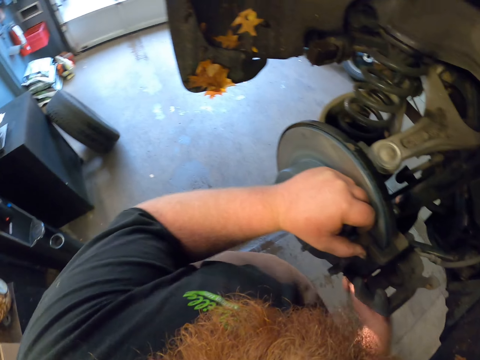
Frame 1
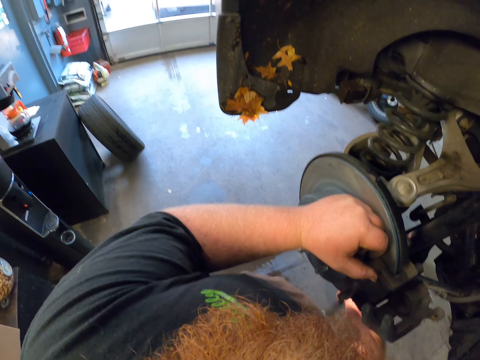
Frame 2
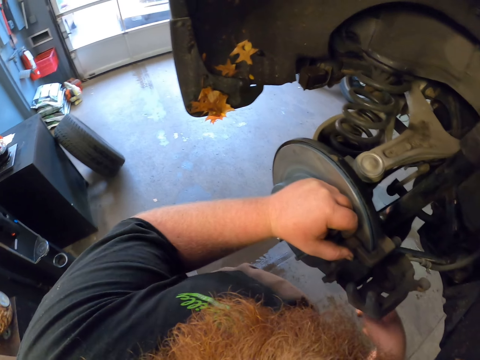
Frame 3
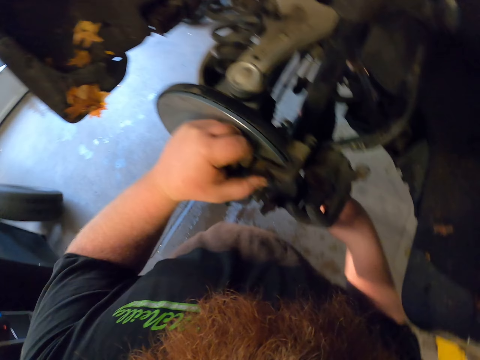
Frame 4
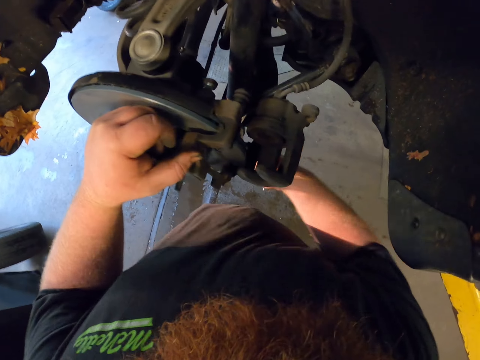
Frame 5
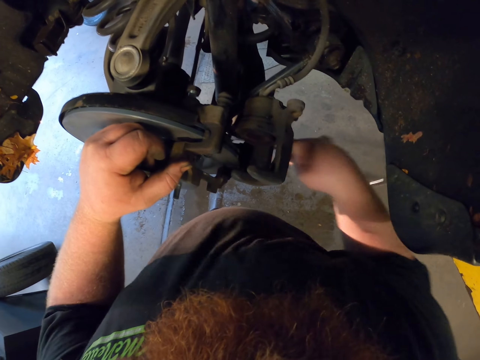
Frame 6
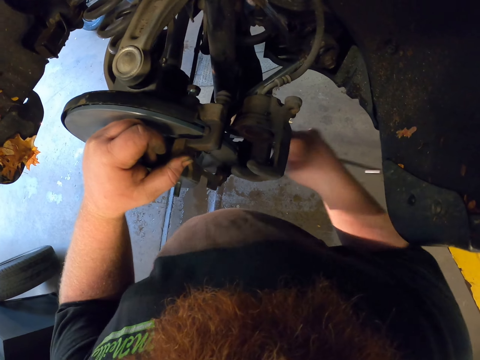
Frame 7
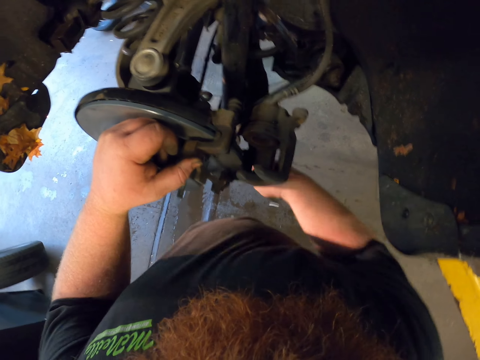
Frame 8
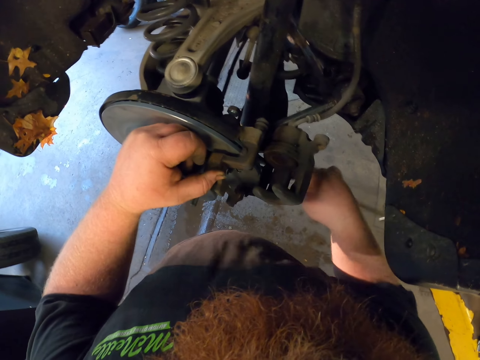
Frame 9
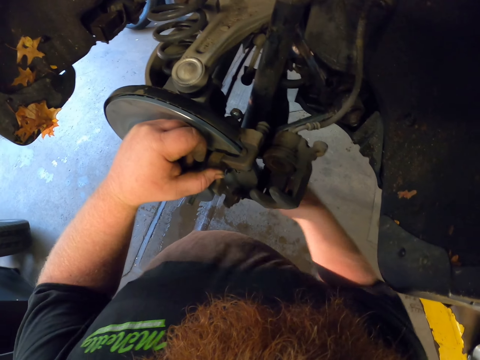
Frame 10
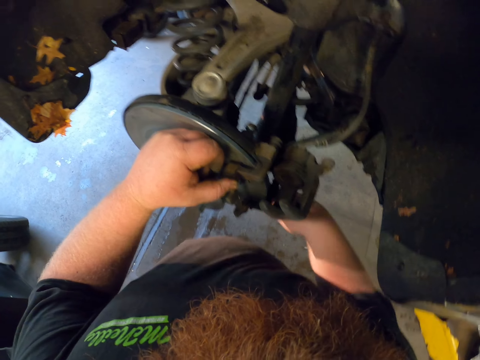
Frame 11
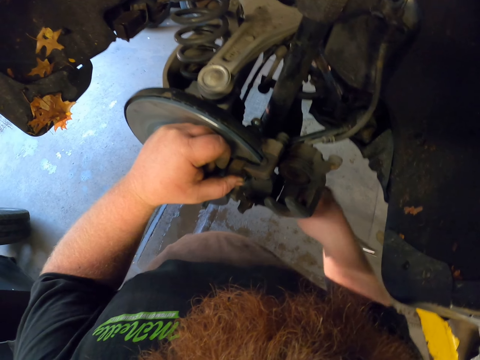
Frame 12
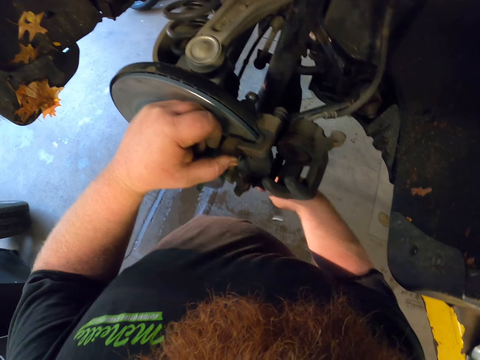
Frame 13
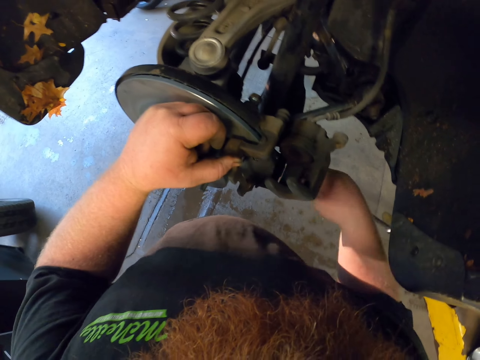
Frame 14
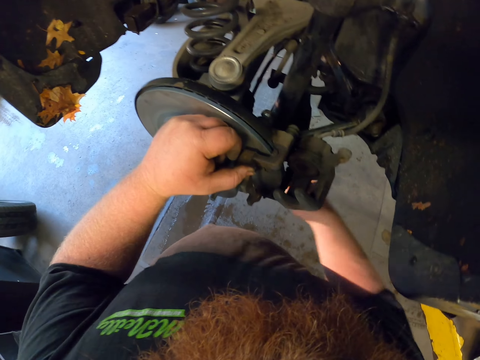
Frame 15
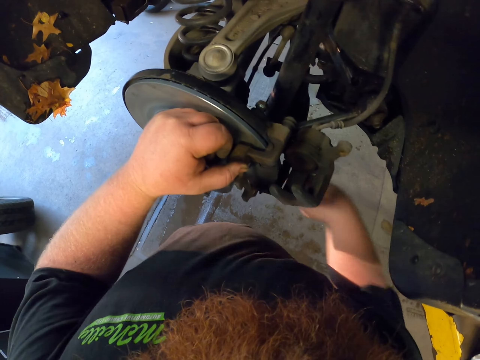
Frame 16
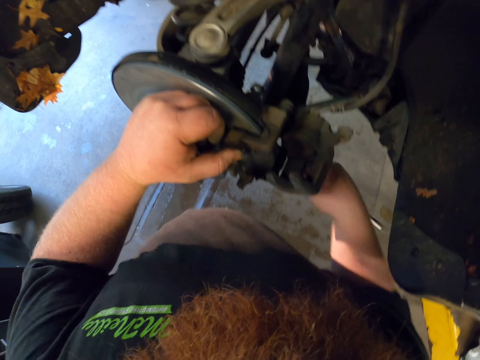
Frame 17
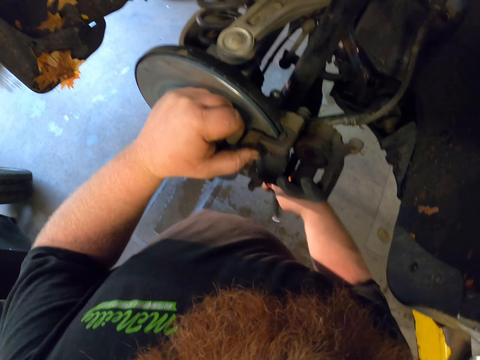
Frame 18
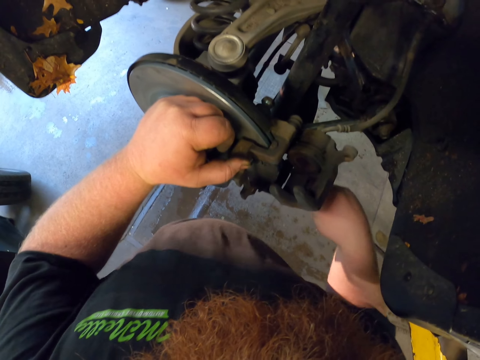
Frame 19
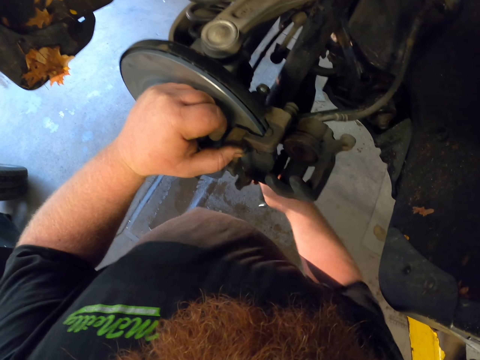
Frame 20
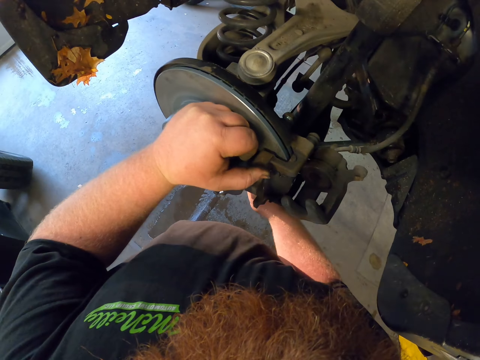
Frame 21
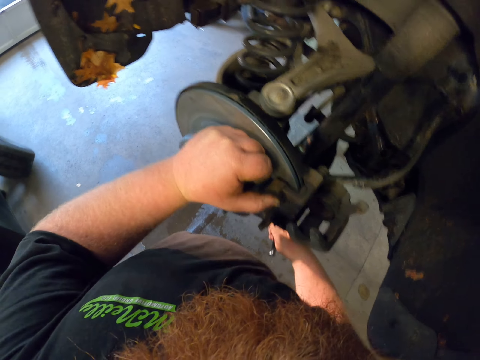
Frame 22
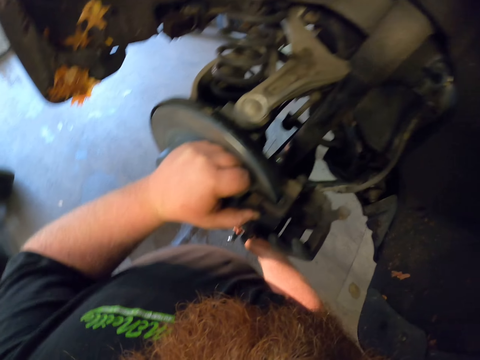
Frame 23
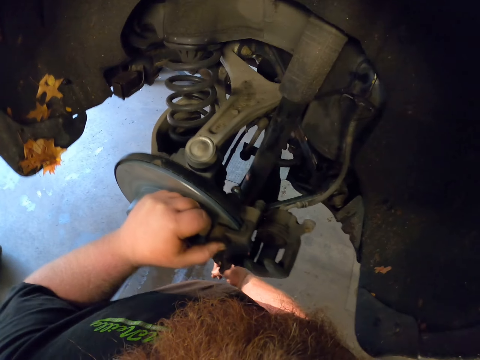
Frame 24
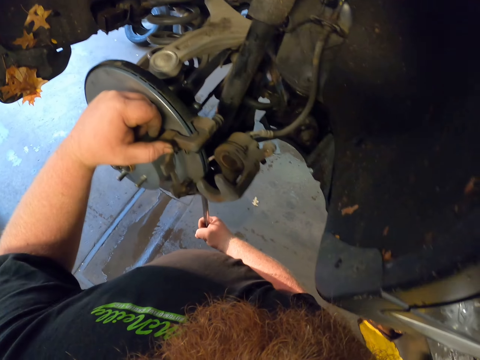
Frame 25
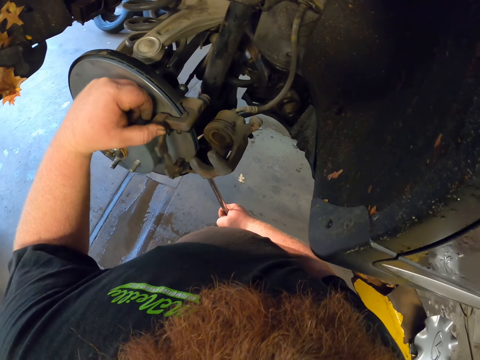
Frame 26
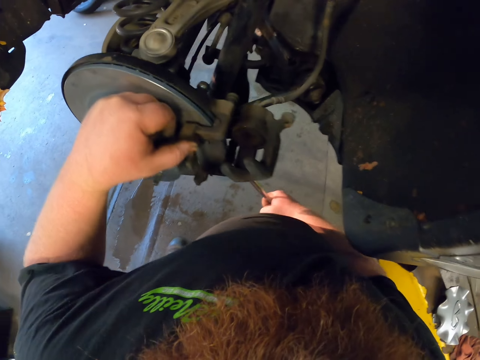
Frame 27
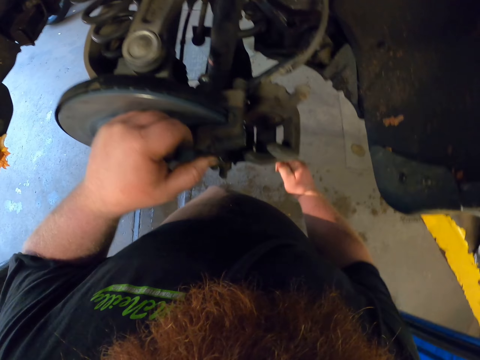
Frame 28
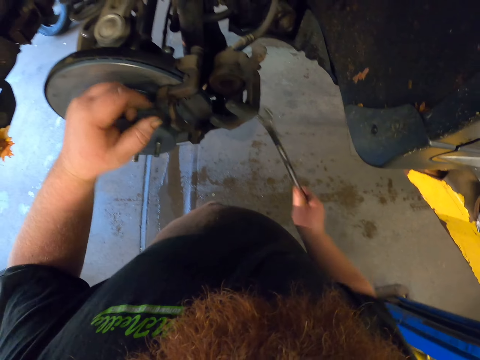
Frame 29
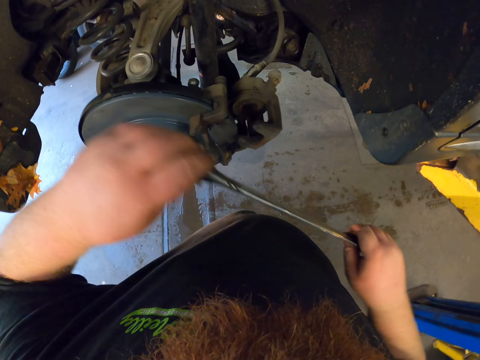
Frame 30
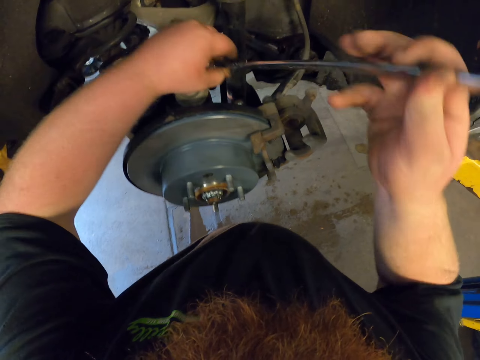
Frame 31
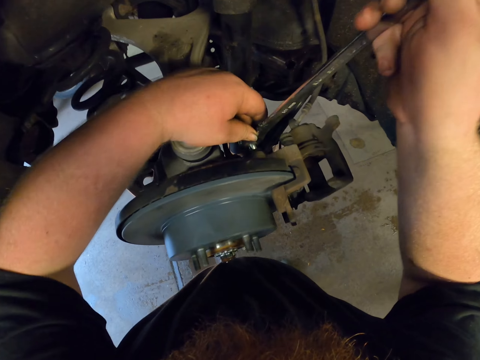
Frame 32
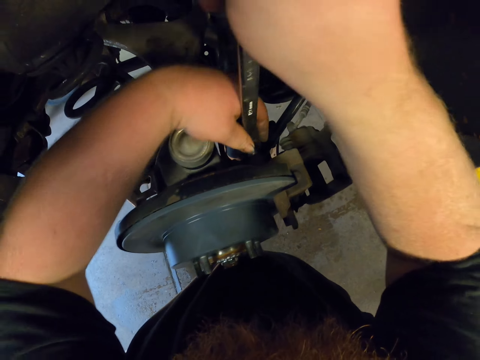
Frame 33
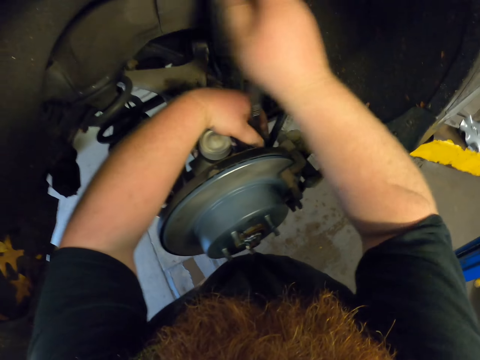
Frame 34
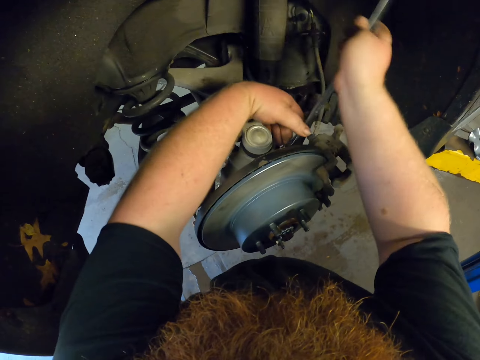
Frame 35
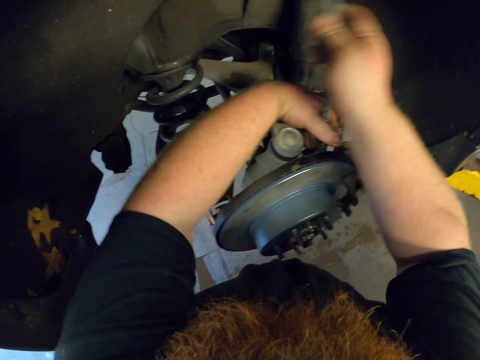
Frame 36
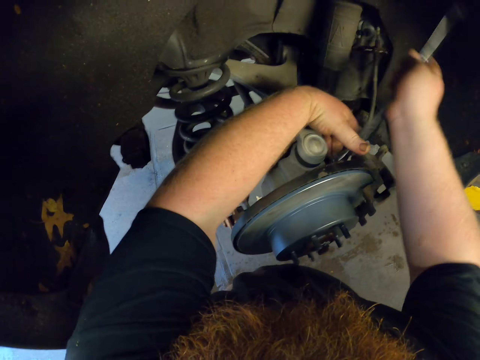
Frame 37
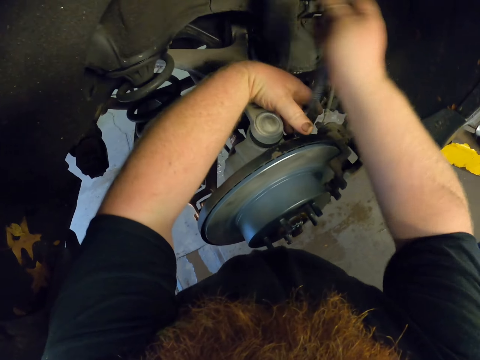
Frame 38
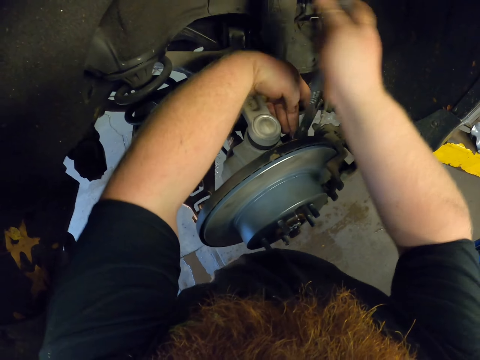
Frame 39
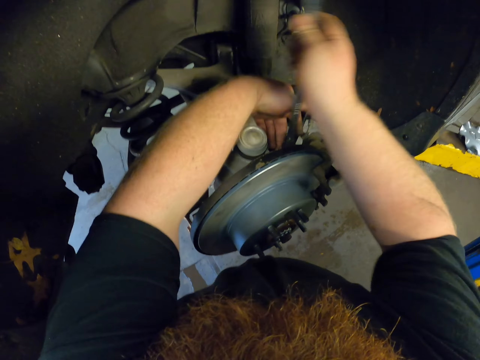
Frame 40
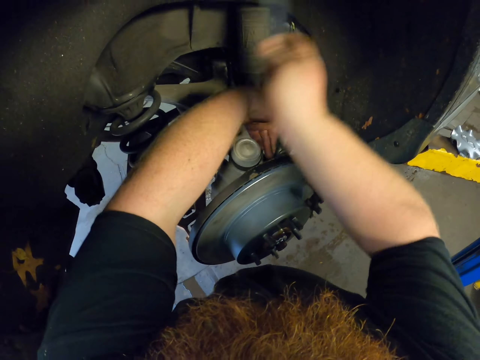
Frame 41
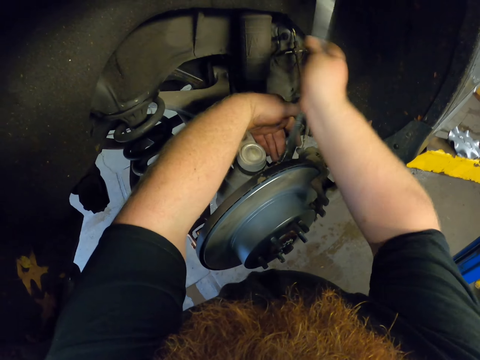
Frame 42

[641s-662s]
The camera wearer holds the wrench with both hands. They tighten the bolt with the wrench.

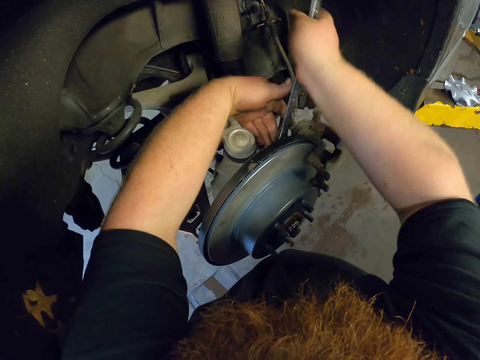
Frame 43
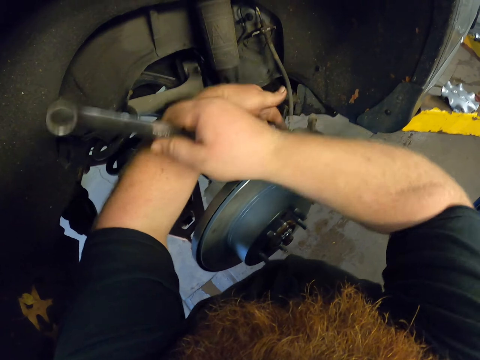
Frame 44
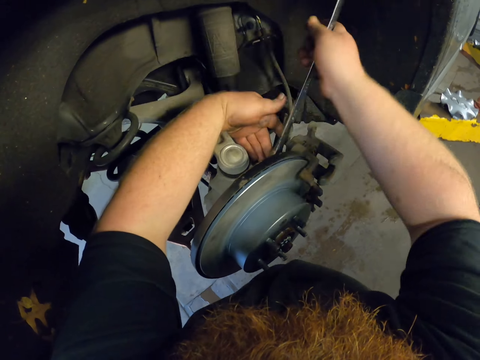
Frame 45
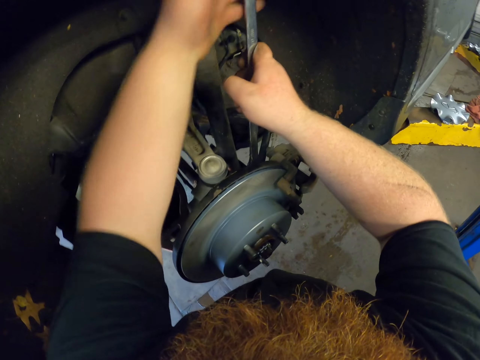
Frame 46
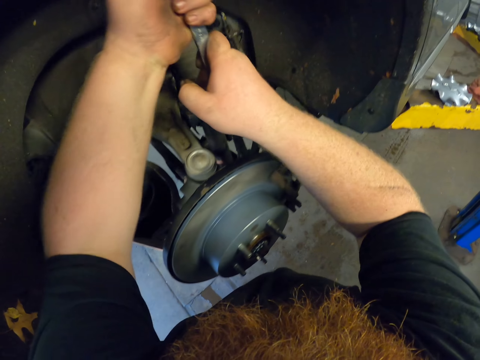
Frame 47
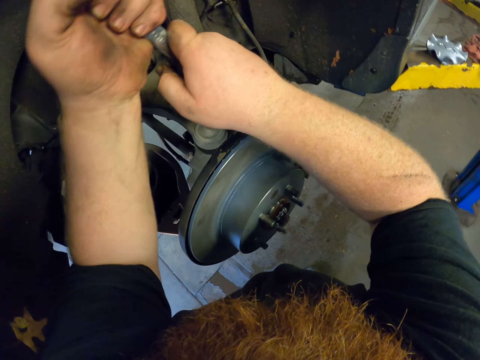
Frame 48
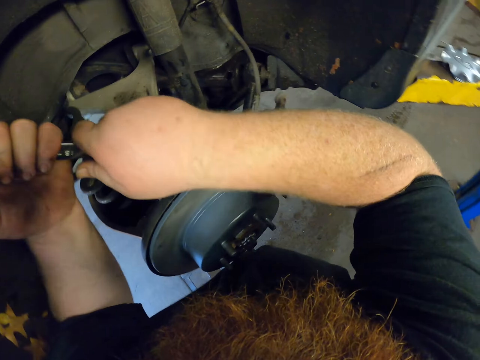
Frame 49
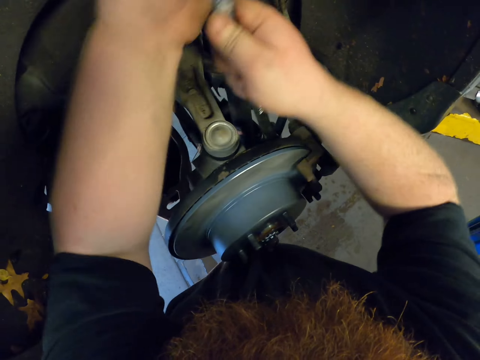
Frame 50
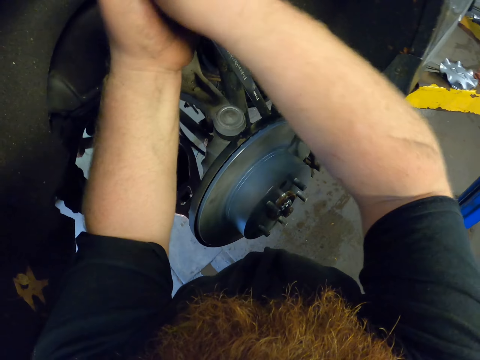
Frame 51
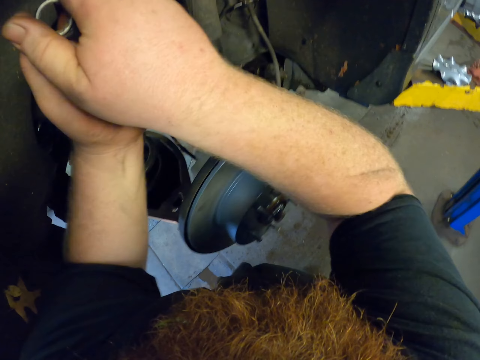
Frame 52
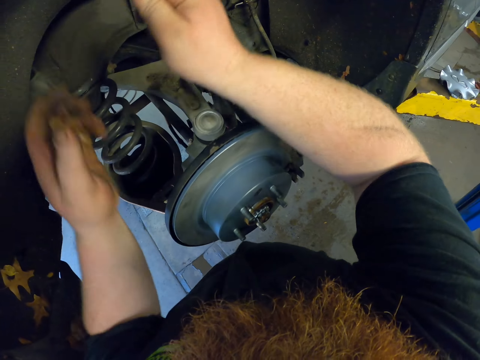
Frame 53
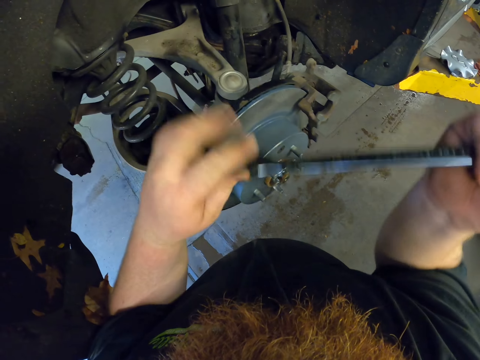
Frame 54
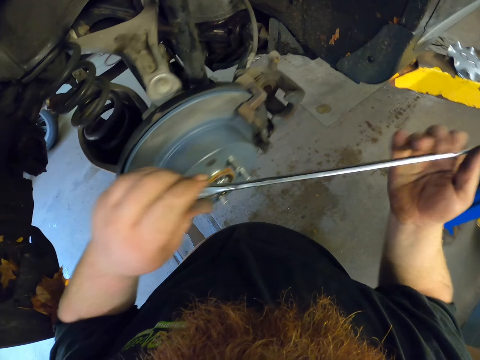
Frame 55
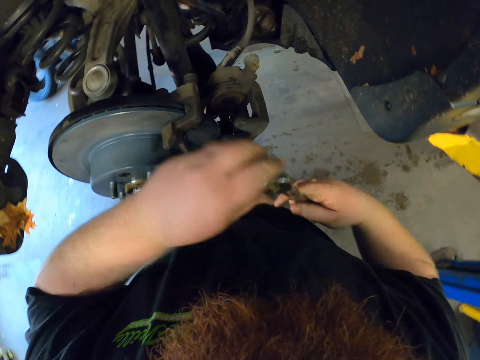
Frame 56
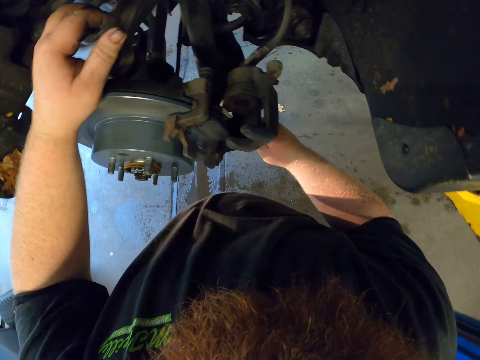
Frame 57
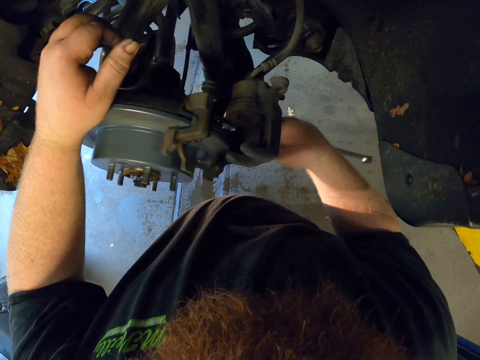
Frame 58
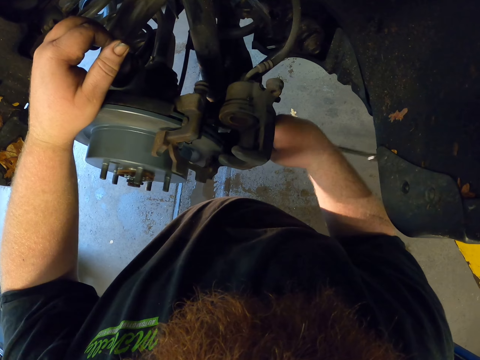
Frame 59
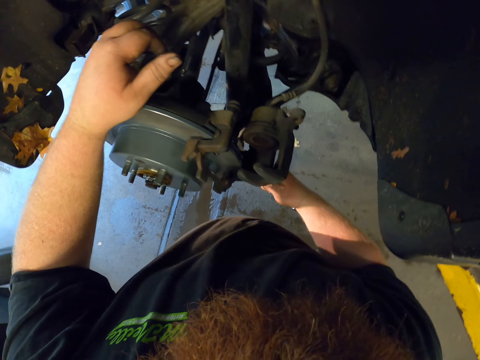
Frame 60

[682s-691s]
The camera wearer holds the wrench with both hands. They tighten the bolt with the wrench. They hold the wrench with both hands. They tighten the bolt with the wrench.
